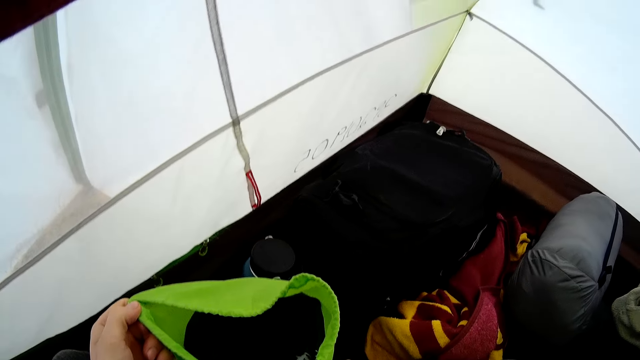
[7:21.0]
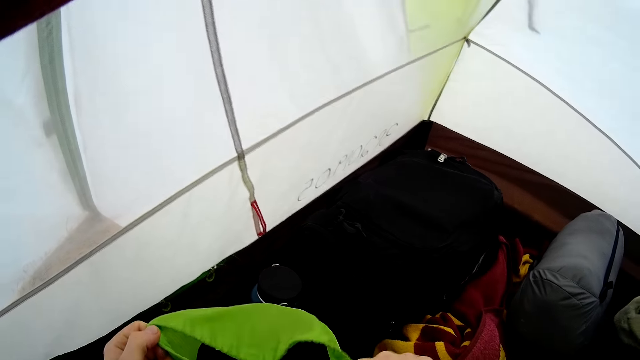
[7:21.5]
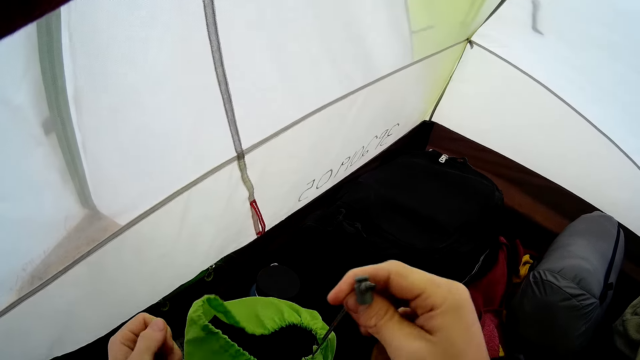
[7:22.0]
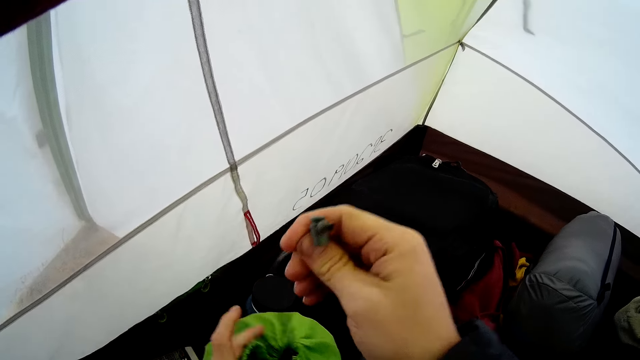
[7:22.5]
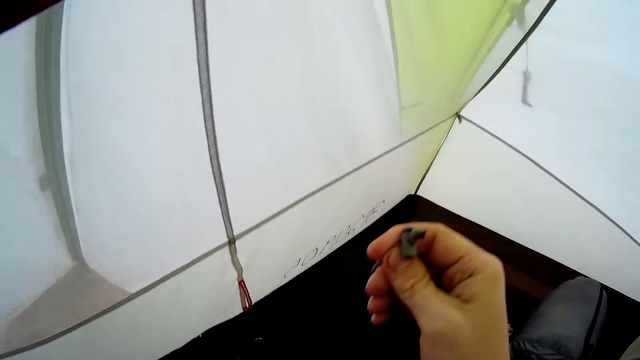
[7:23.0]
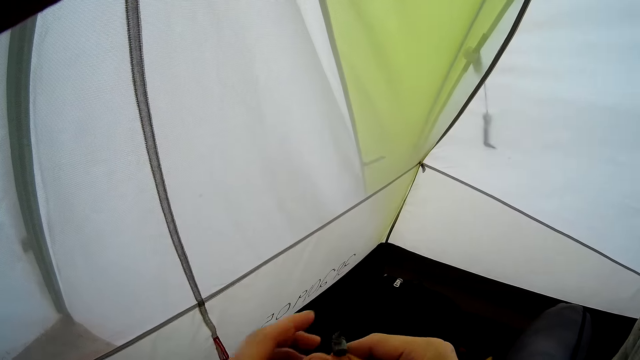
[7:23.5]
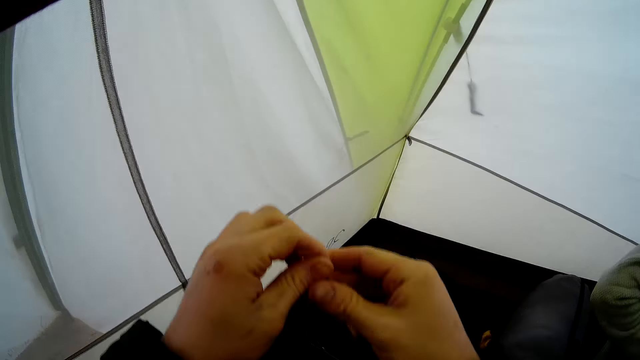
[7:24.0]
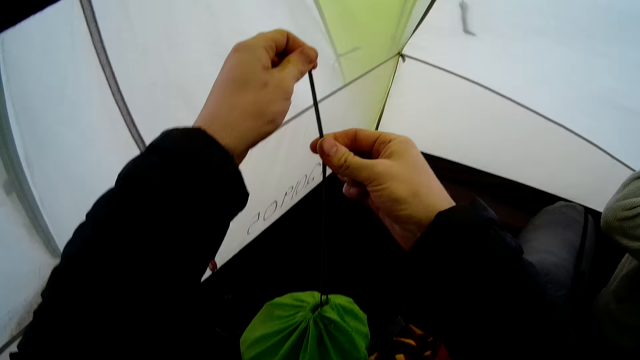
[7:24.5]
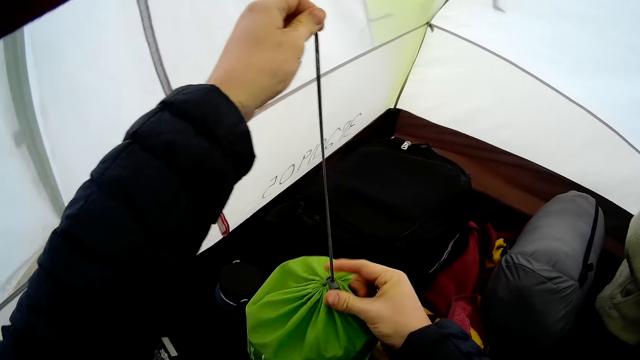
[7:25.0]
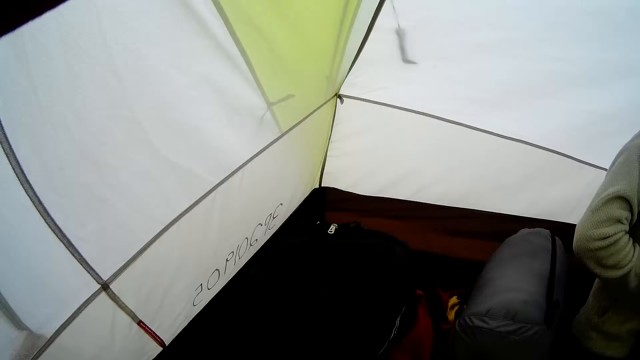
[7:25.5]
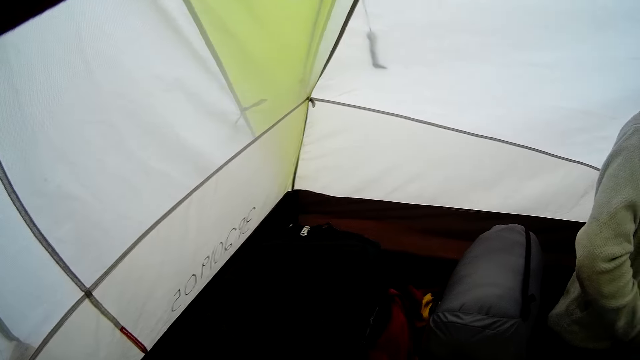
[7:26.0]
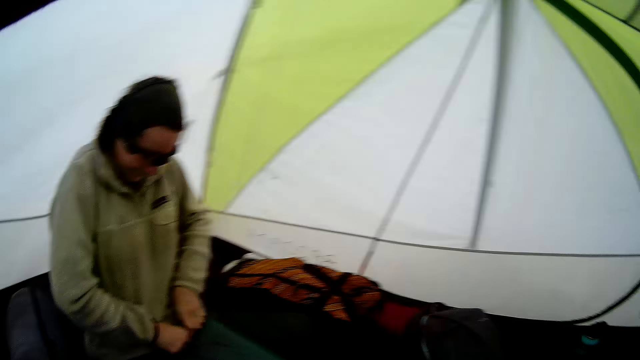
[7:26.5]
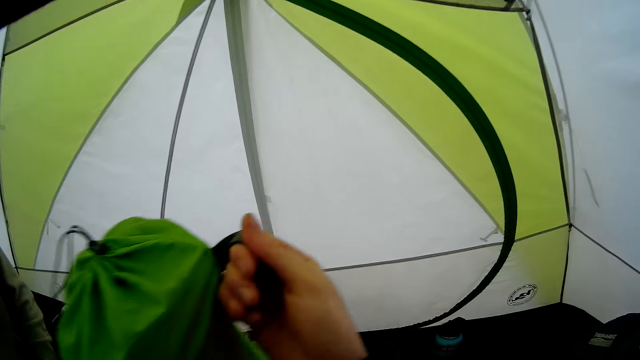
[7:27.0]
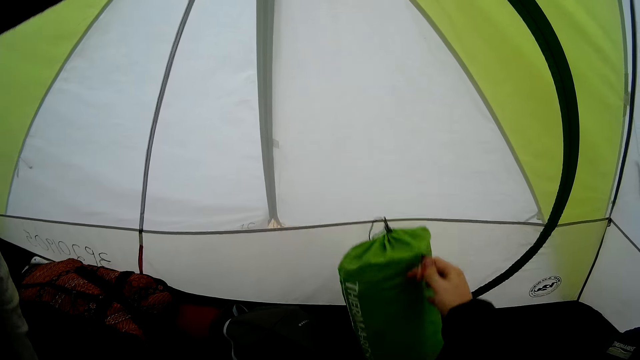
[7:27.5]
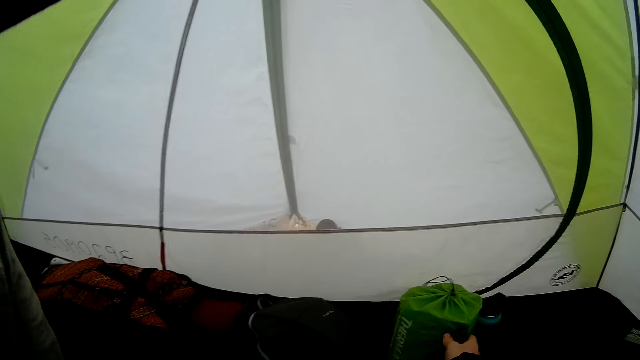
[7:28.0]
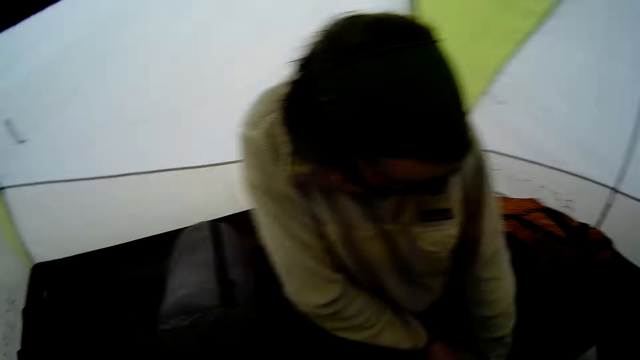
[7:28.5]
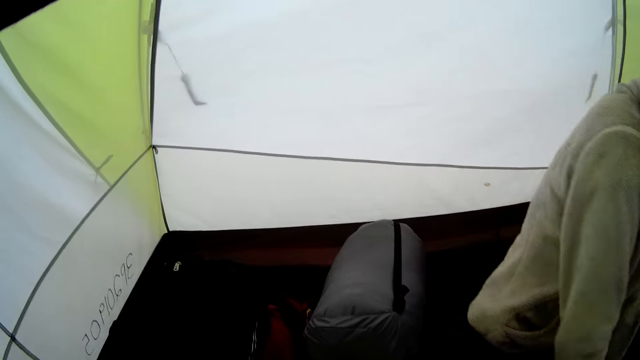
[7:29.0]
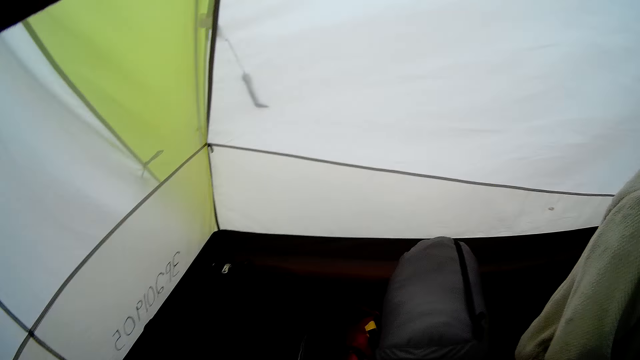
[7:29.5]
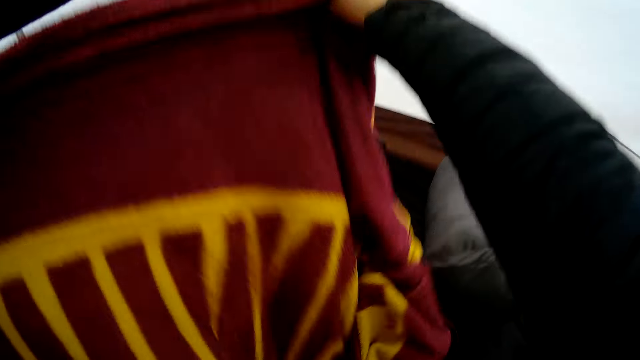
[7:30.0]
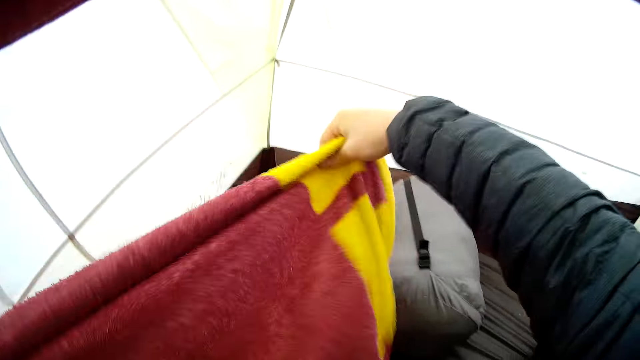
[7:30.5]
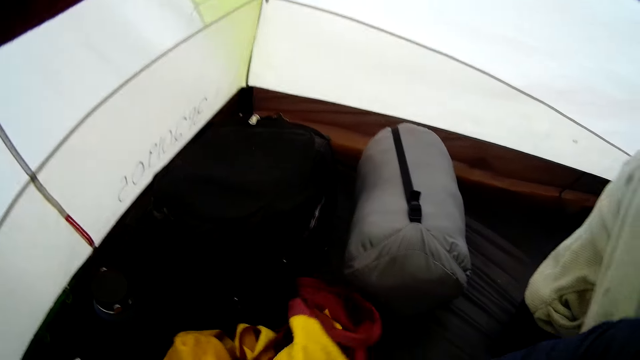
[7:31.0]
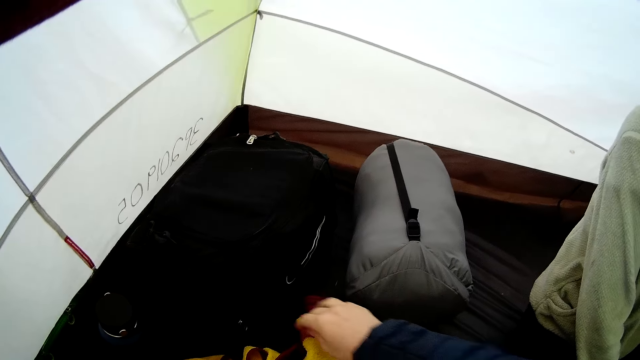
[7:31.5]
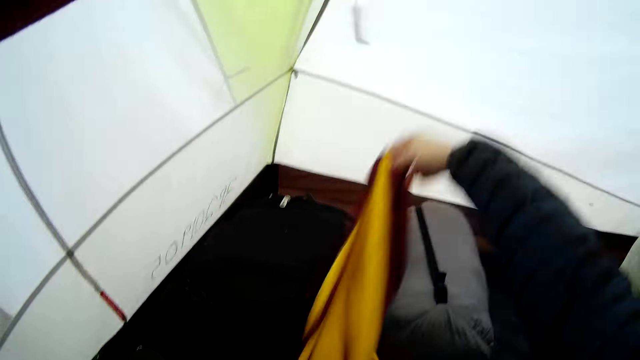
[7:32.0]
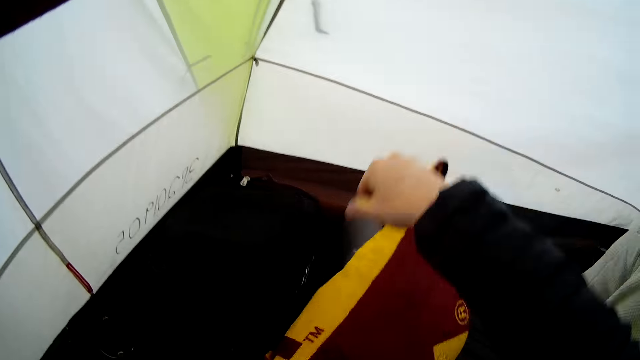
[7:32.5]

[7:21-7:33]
The camera wearer puts the cloth in the bag. They pull the rubber to close the bag and close the bag. A person puts the clothes in the bag. The camera wearer puts aside the green bag. The person pushes the cloth in the bag. The camera wearer picks up the fabric.

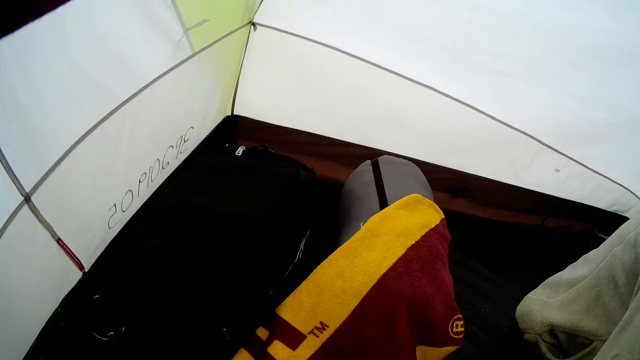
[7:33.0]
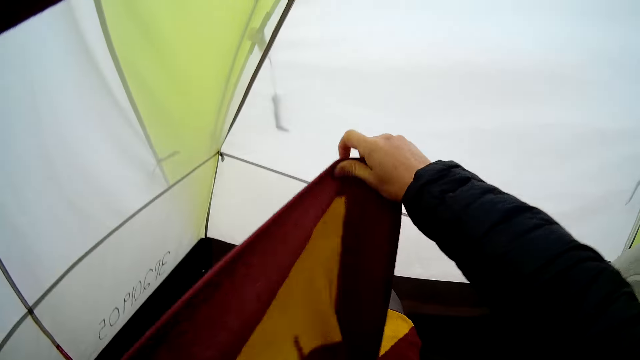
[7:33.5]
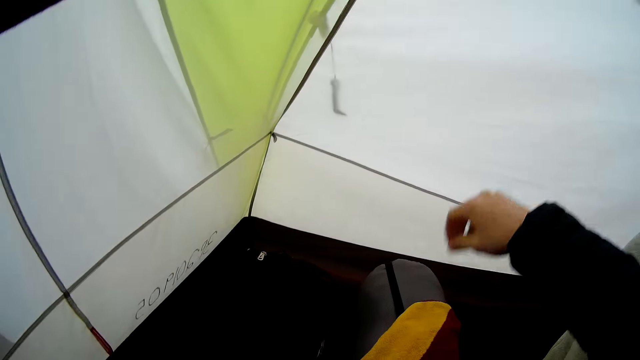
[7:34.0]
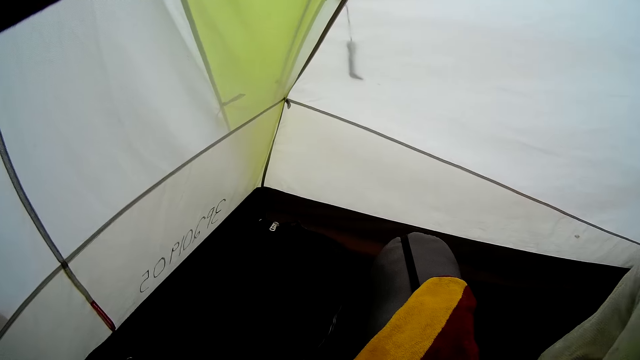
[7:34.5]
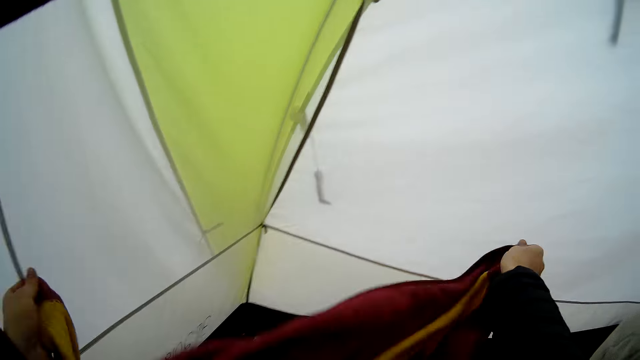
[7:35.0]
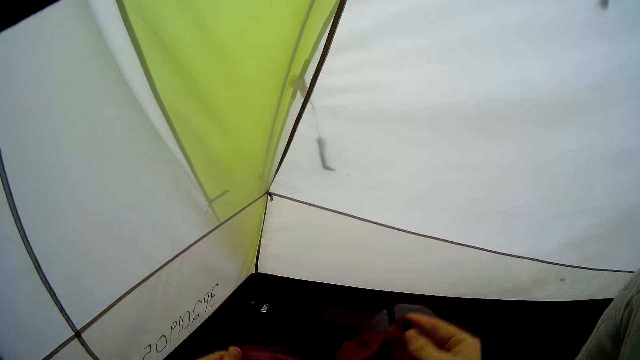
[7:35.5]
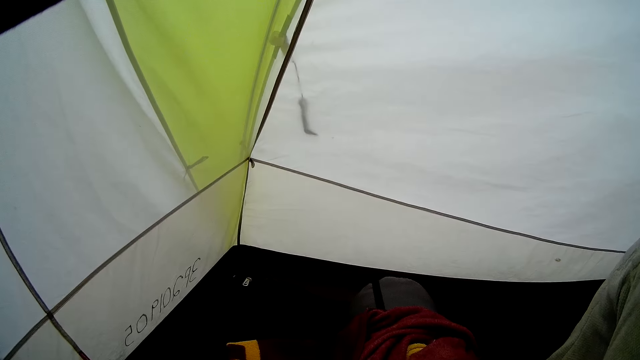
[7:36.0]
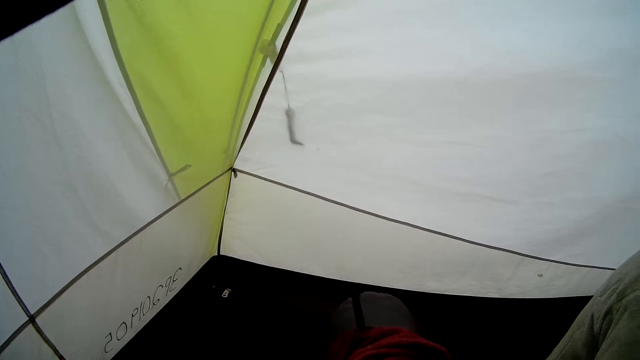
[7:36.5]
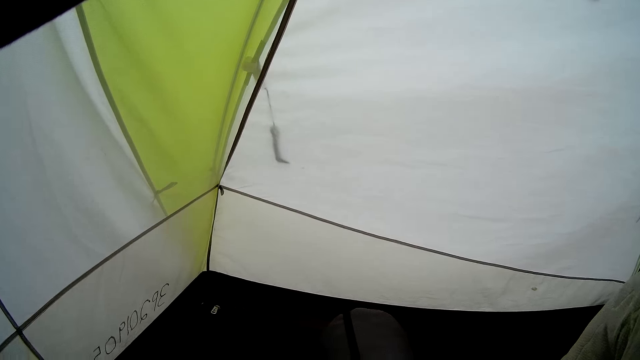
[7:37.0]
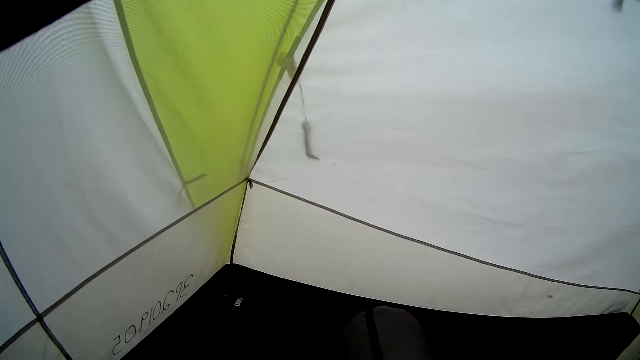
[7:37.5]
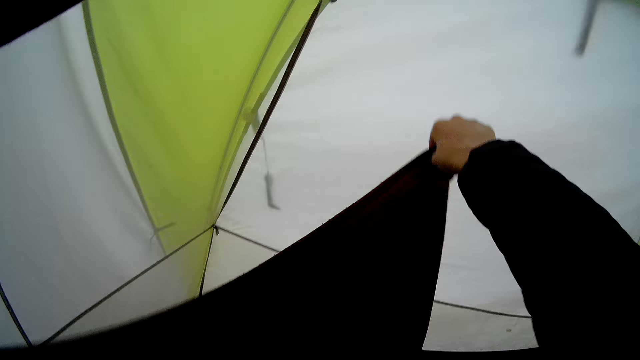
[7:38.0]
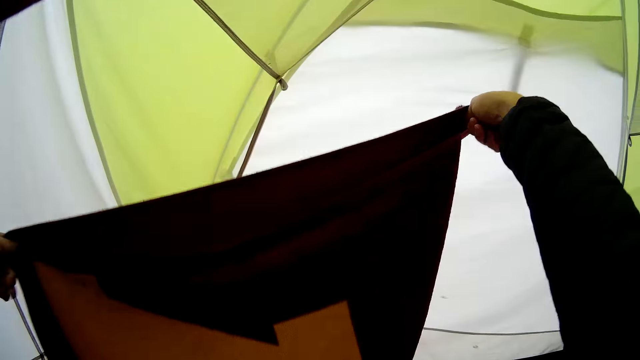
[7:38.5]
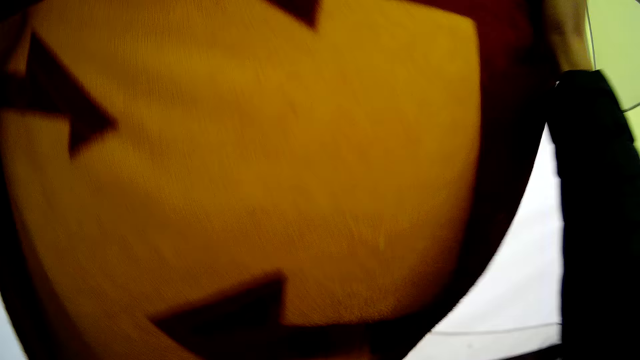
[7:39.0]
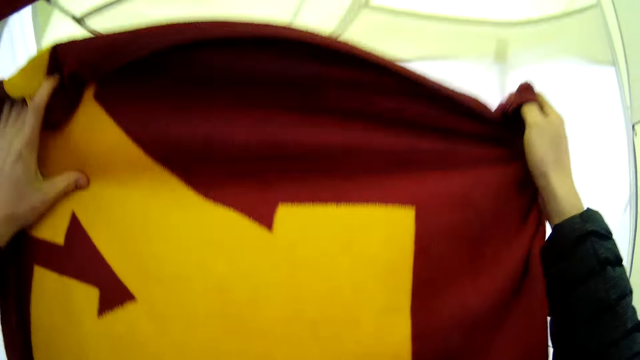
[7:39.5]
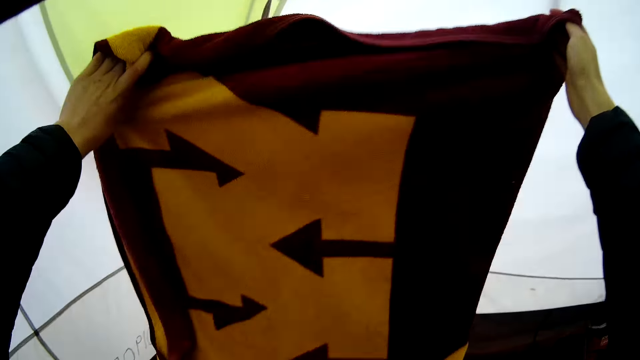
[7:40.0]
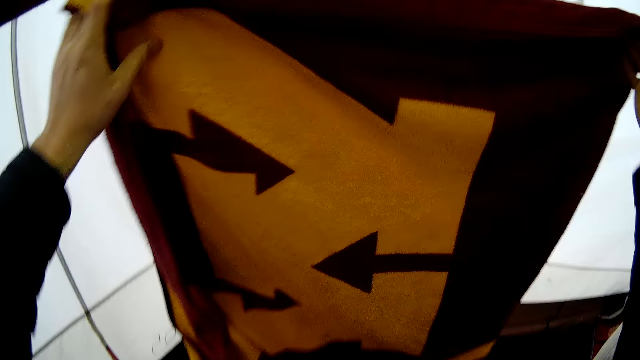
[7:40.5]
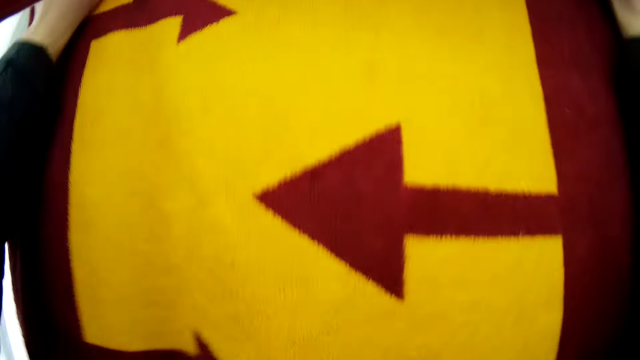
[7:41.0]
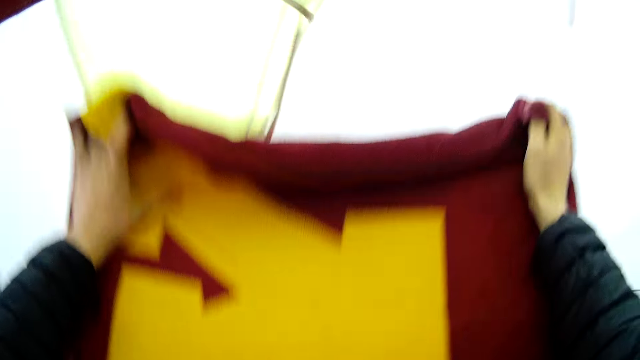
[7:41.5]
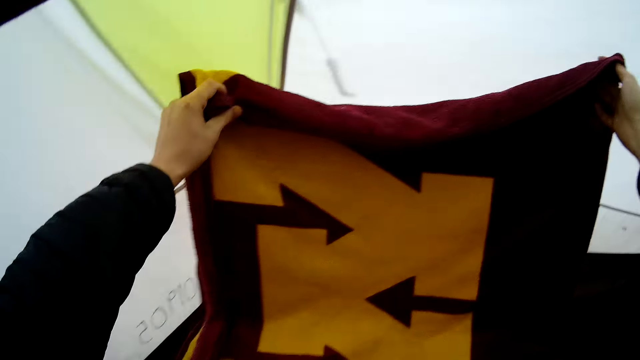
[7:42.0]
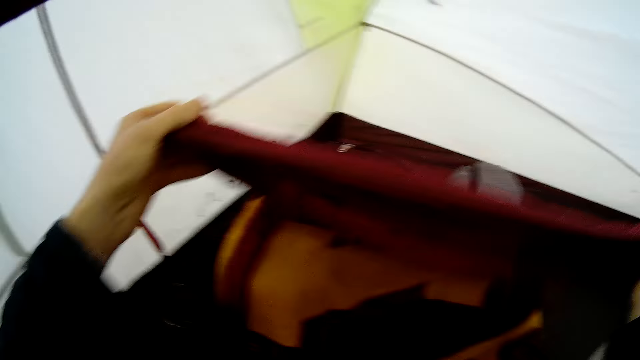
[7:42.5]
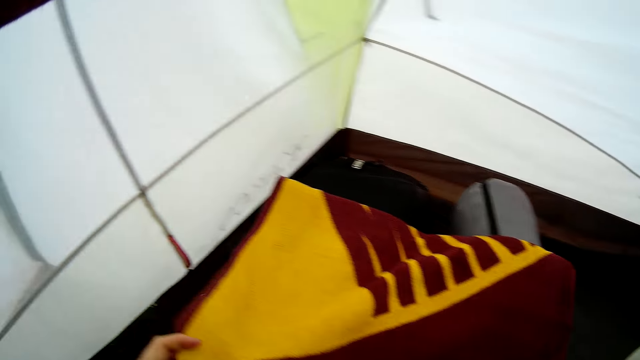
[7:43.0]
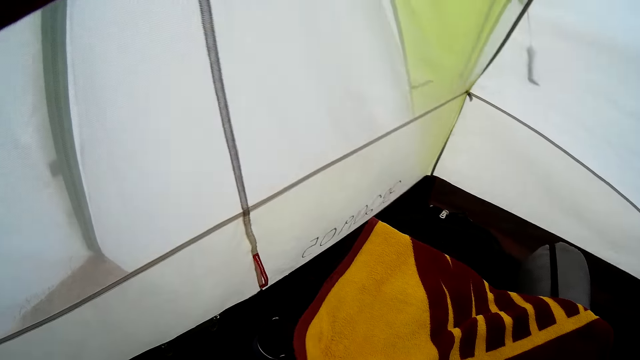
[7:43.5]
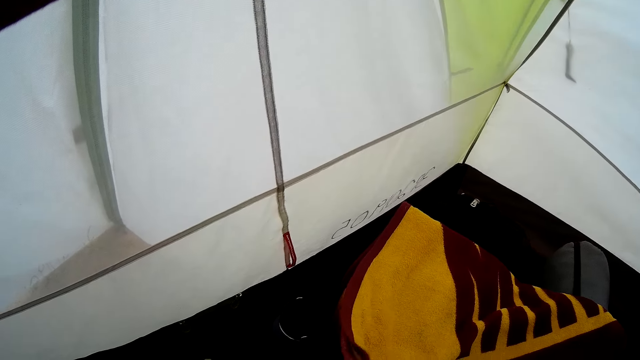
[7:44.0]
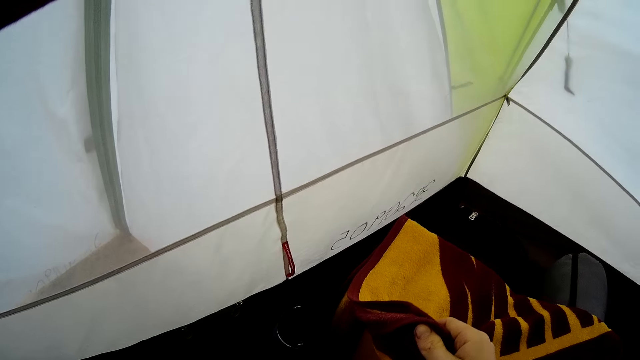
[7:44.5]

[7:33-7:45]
The camera wearer moves the fabric. They move the fabric again. They shake the fabric, fold the fabric and lift the fabric. They fold the fabric.
